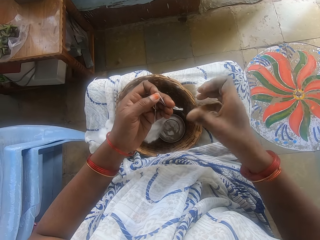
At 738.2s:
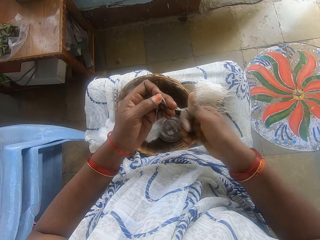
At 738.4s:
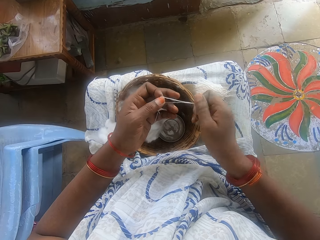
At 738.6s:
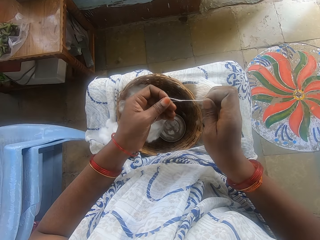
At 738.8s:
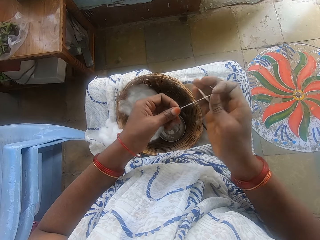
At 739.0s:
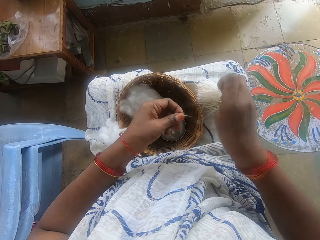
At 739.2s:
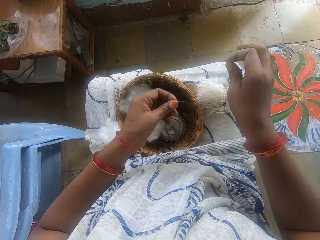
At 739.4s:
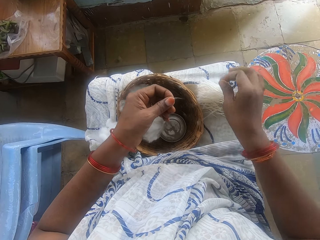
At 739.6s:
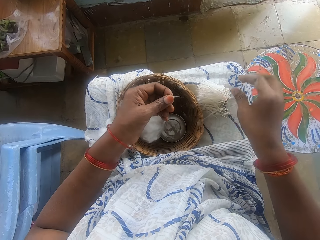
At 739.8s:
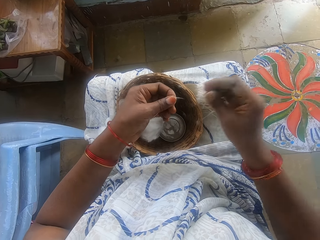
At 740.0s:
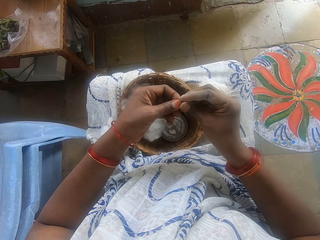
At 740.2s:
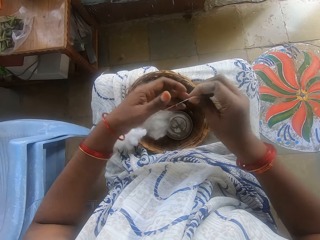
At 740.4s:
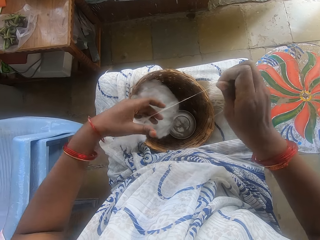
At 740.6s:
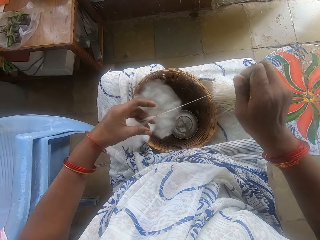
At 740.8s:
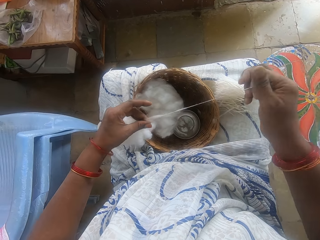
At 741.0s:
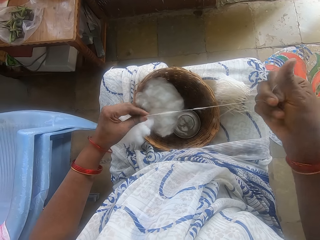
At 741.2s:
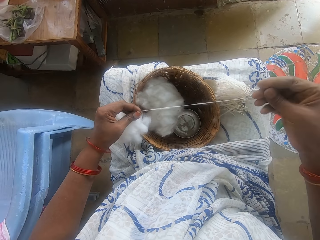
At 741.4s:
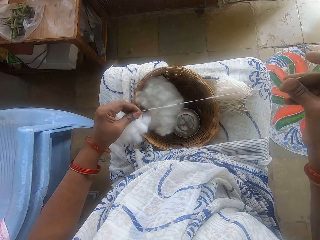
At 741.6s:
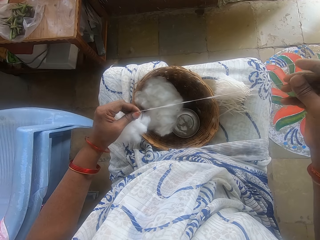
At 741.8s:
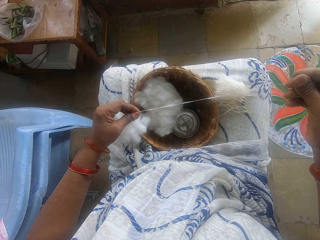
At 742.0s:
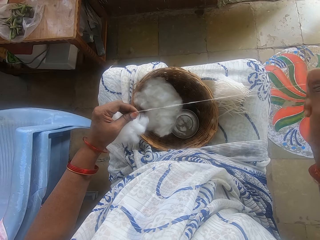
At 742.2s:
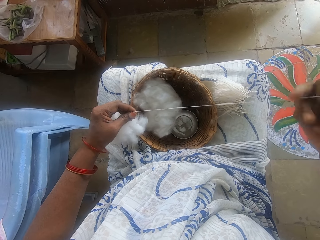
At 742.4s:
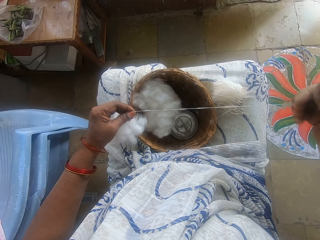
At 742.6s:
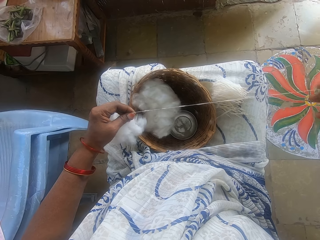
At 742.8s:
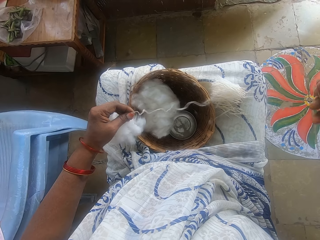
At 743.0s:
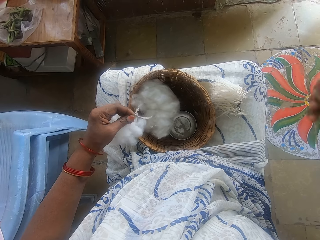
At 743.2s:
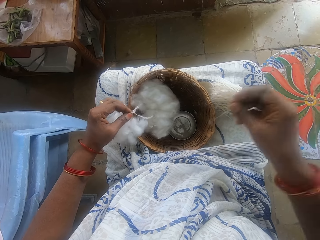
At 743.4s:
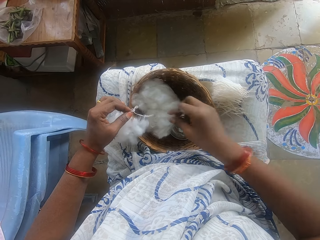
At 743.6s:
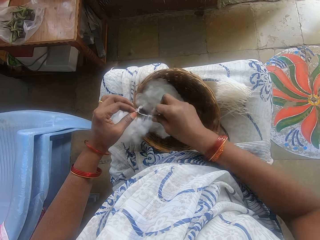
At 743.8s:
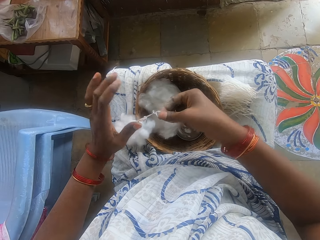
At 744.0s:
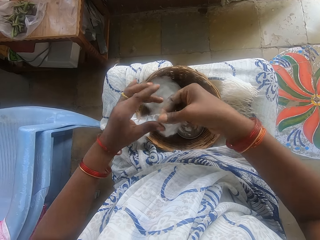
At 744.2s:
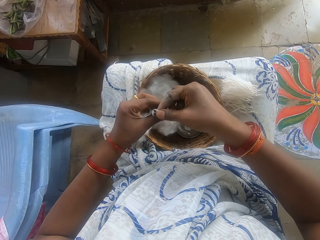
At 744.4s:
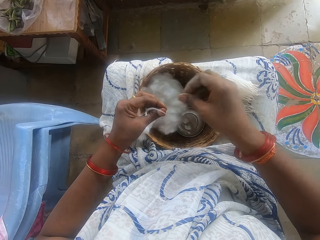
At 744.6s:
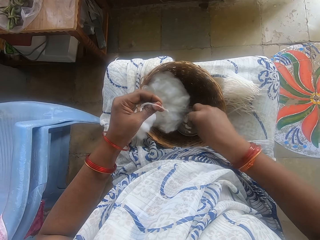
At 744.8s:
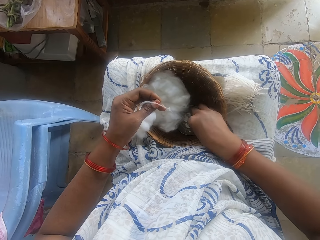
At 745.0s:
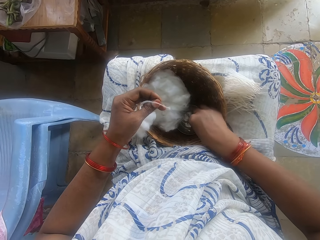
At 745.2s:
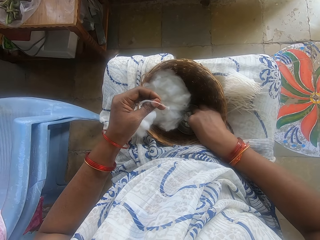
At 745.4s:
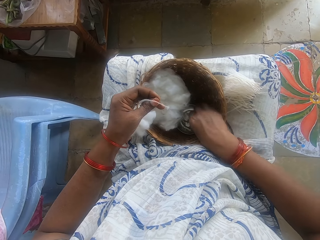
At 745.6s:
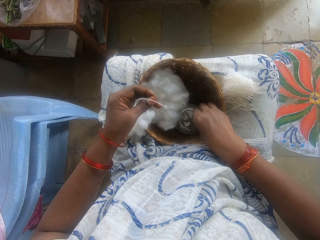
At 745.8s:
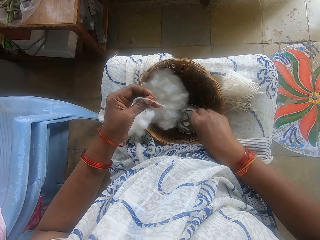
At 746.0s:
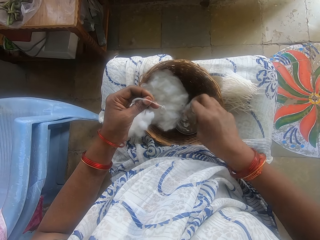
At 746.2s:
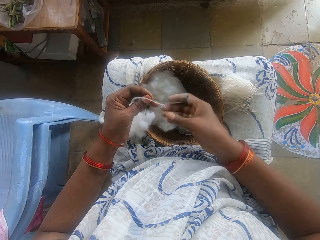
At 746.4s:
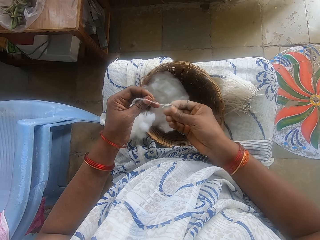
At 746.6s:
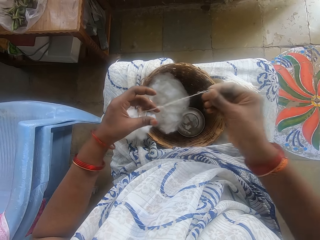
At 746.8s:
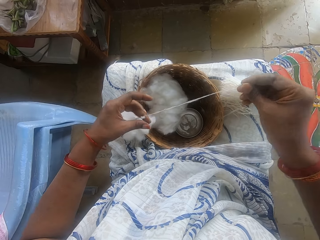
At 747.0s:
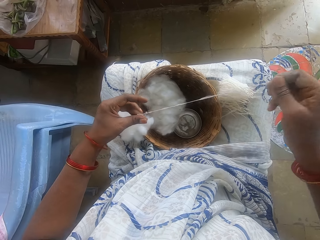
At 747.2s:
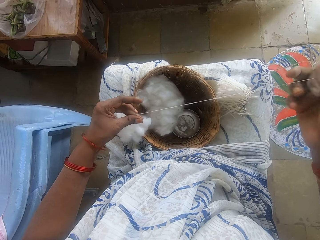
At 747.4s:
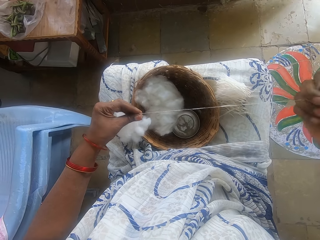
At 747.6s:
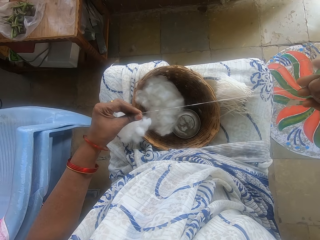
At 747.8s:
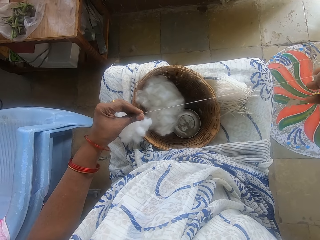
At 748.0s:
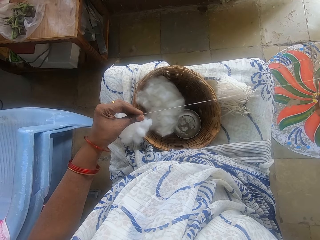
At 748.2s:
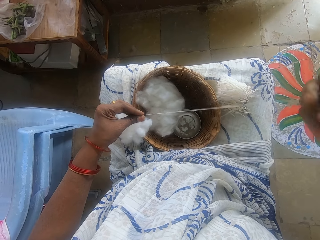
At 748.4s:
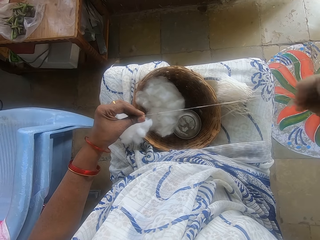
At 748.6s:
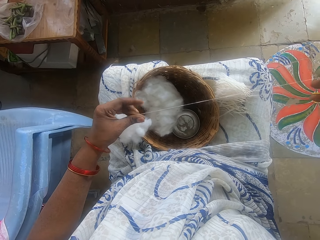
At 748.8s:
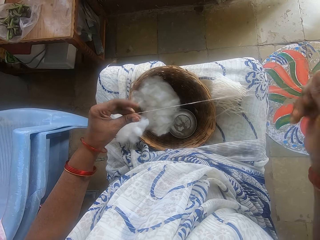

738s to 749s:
The camera wearer cuts the cotton wool with her hand. She drops the cotton wool on her lap. She threads the cotton wool with her hand. She spins the cotton. She touches the small bowl with ash in the basket. She spins the cotton. She threads the cotton wool with her hand.

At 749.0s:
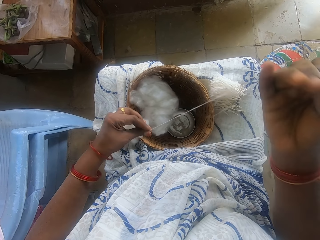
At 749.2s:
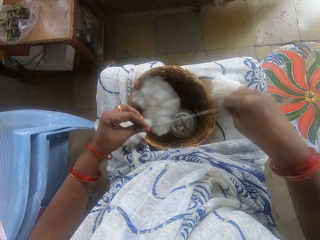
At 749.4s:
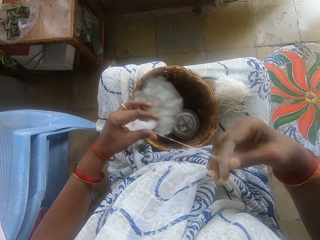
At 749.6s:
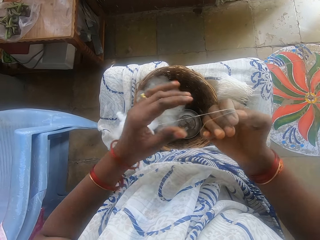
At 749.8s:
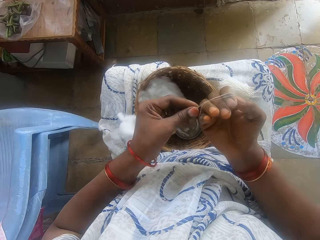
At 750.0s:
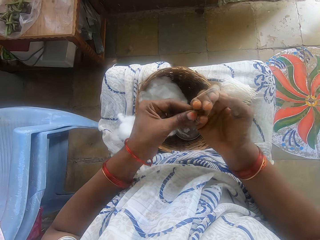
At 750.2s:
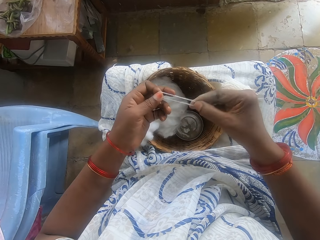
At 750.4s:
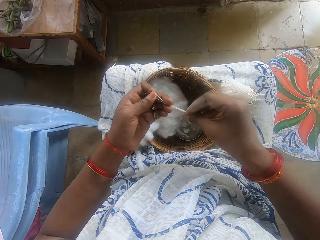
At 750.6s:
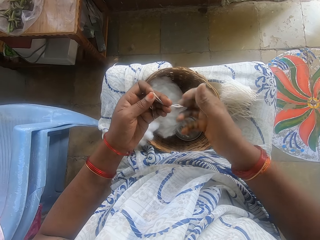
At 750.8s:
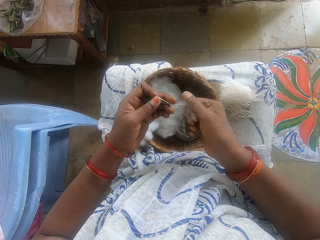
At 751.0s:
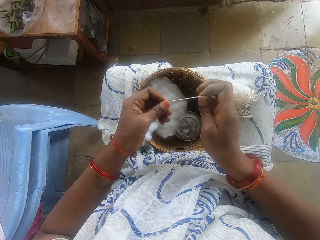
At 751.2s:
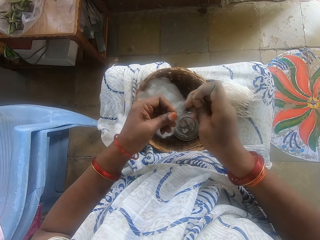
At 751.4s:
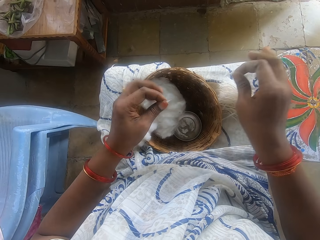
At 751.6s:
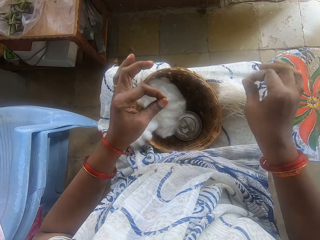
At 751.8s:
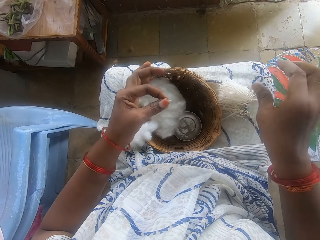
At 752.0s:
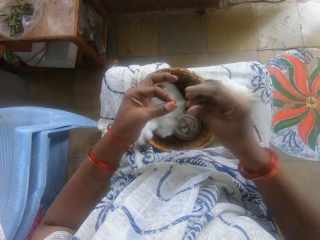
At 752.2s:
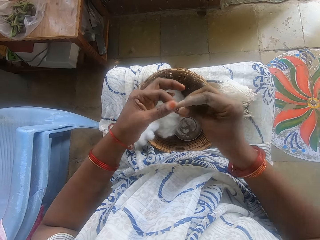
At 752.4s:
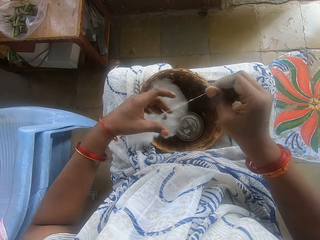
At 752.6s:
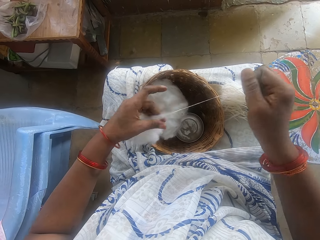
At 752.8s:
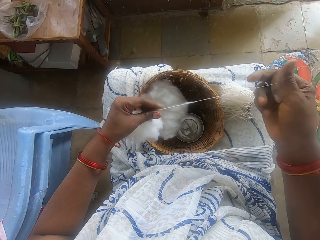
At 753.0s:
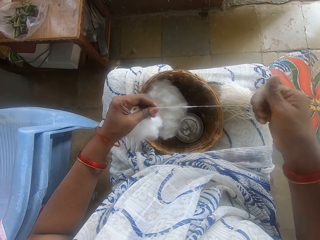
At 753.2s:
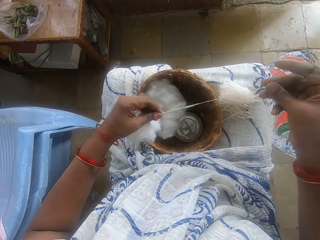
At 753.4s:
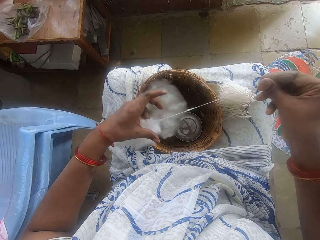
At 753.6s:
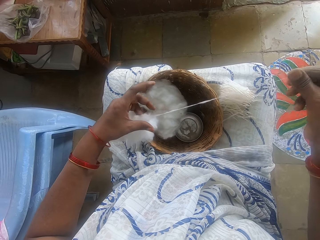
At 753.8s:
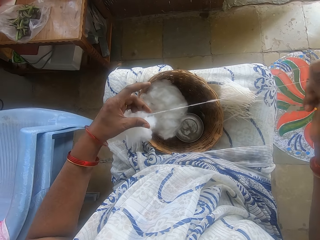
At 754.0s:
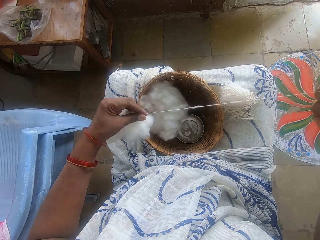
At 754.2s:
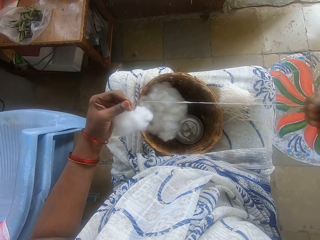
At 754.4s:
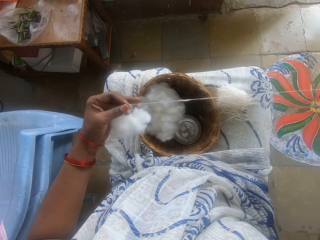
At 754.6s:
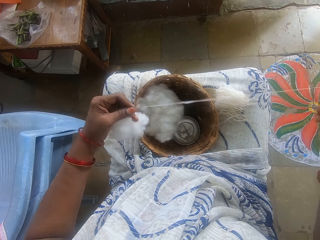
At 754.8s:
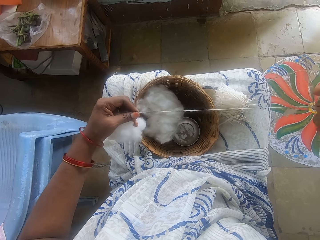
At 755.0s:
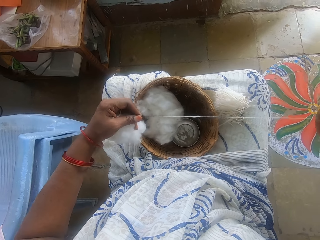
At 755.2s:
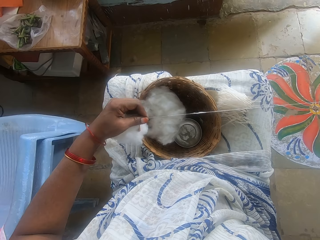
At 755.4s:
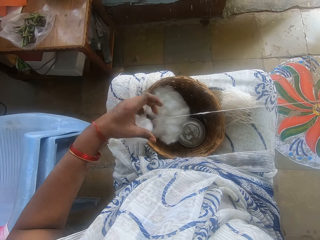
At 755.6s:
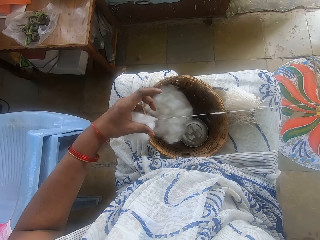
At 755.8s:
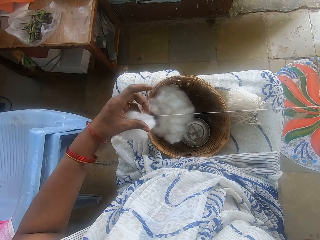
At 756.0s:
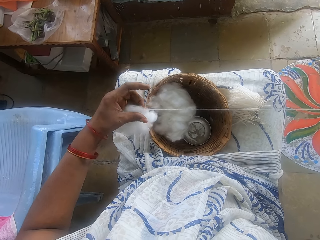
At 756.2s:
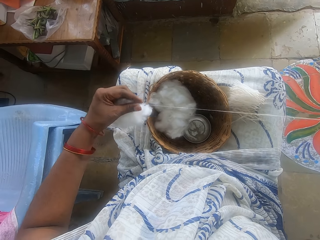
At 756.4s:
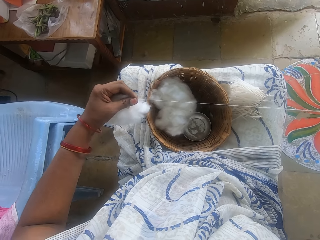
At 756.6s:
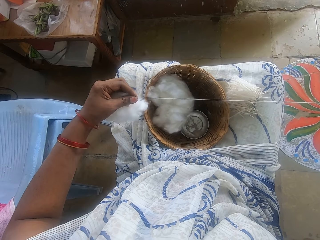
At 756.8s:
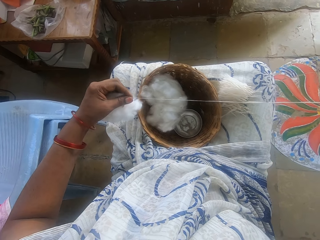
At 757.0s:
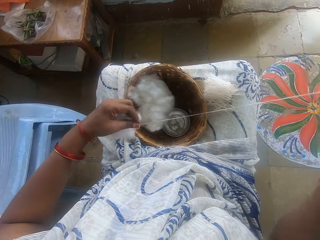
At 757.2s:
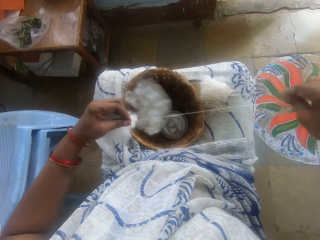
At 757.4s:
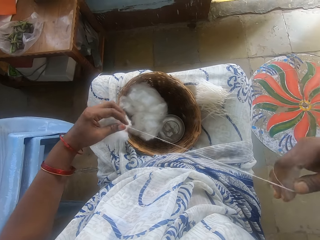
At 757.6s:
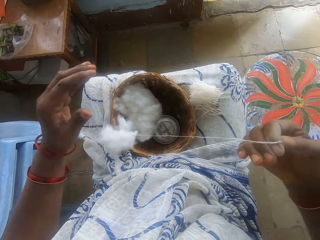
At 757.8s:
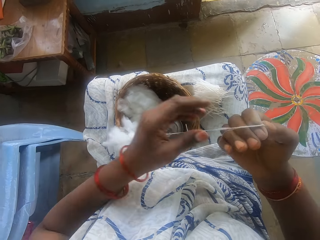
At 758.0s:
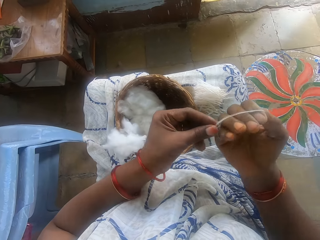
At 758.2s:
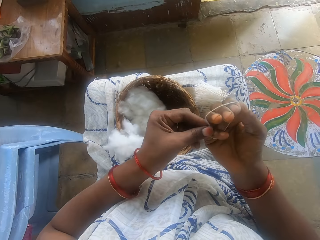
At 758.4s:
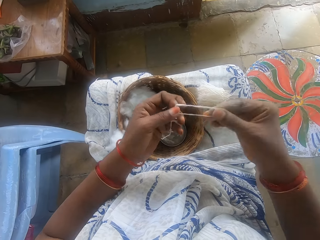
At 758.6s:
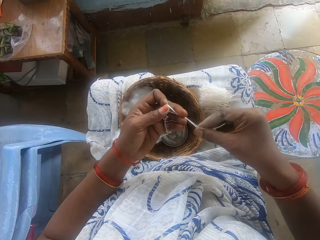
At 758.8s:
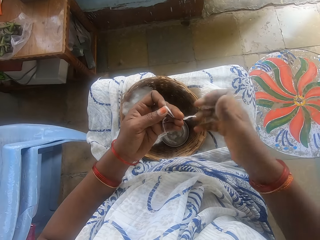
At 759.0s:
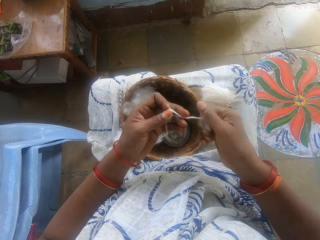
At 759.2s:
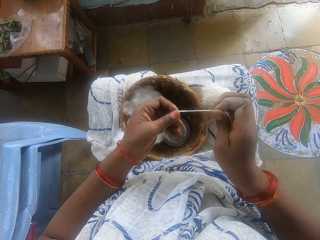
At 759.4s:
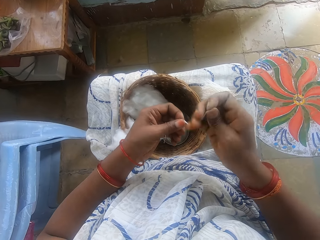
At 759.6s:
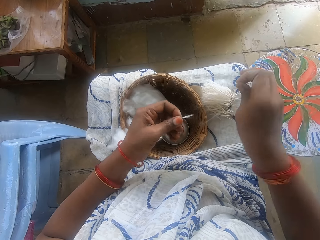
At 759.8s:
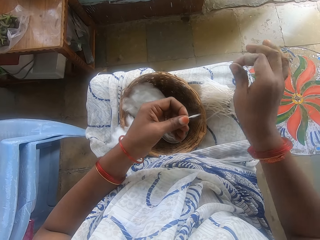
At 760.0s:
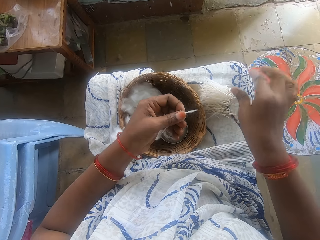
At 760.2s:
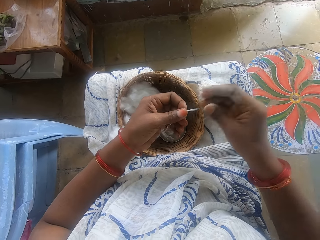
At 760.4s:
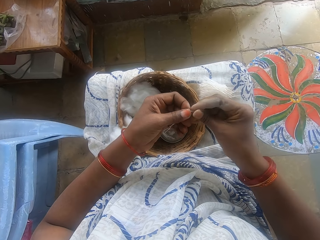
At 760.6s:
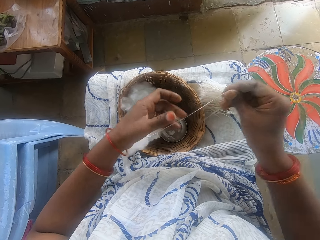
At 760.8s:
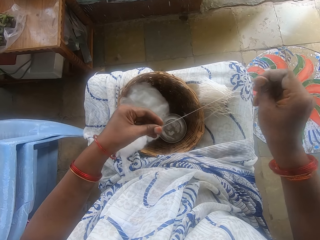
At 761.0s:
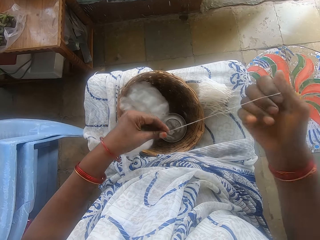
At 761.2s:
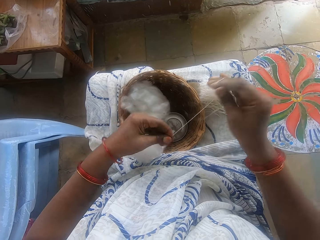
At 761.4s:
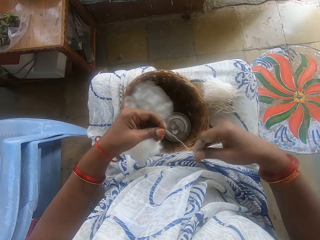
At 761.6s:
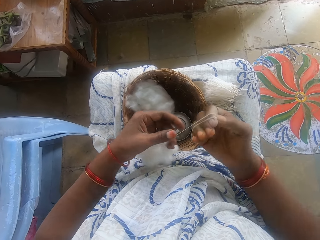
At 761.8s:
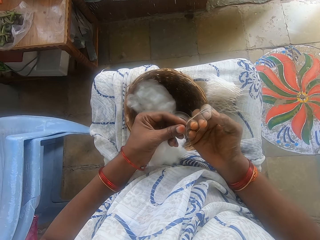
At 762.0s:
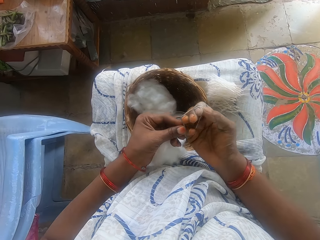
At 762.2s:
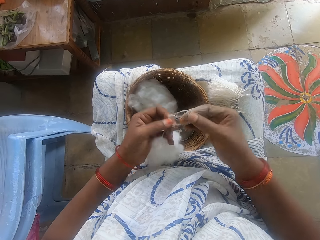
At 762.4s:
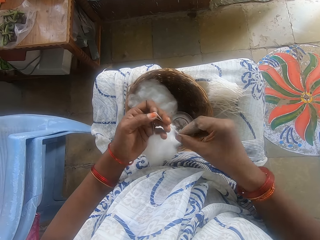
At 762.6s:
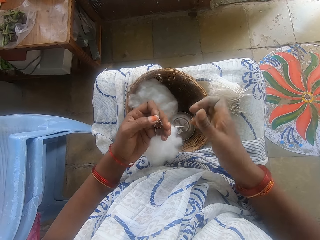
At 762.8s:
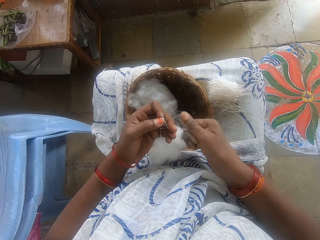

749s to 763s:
The camera wearer measures the cotton wool with her hand. She cuts the cotton wool with her hand. She drops the cotton wool on her lap. She spins the cotton. She threads the cotton wool with her hand. She measures the cotton wool with her hand. She cuts the cotton wool with her hand. She drops the cotton wool on her lap. She spins the cotton. She measures the cotton wool with her hand.
